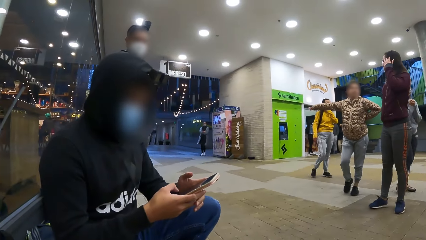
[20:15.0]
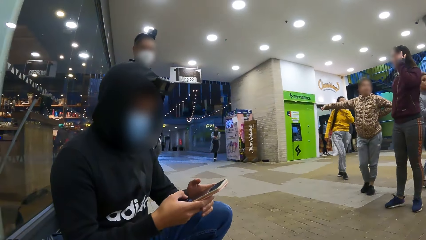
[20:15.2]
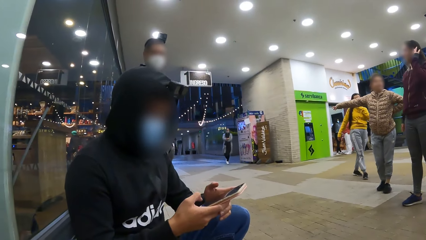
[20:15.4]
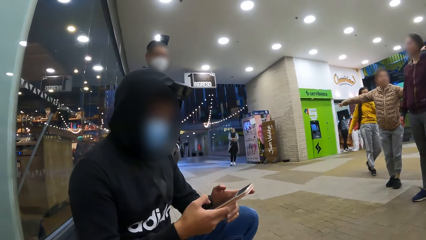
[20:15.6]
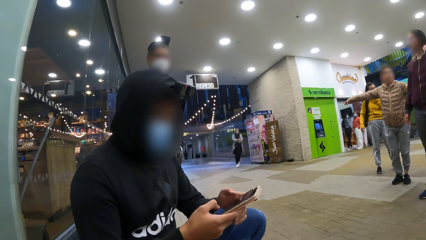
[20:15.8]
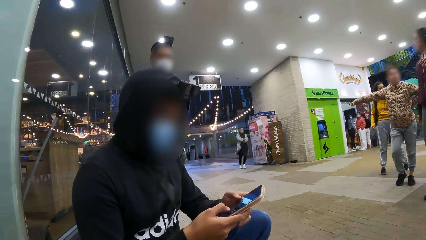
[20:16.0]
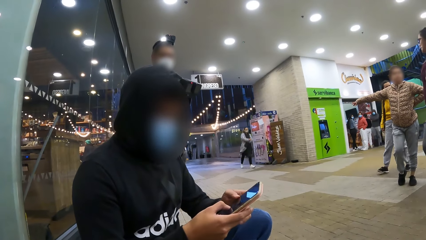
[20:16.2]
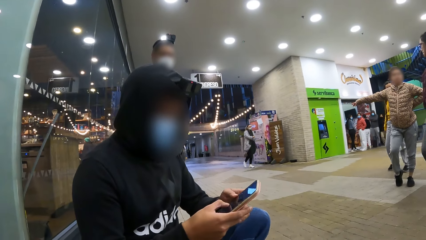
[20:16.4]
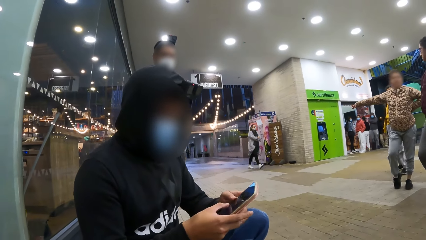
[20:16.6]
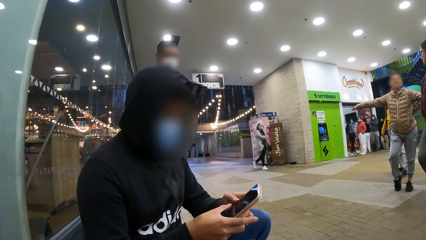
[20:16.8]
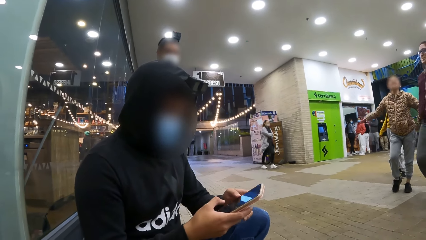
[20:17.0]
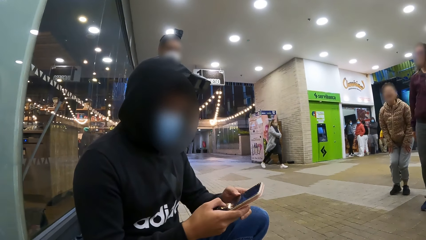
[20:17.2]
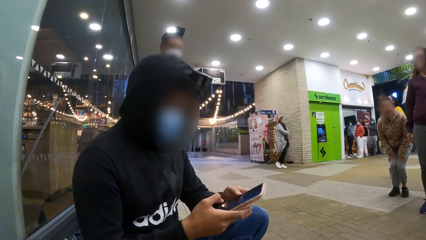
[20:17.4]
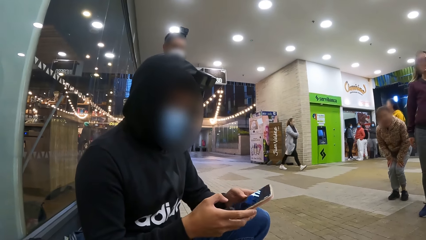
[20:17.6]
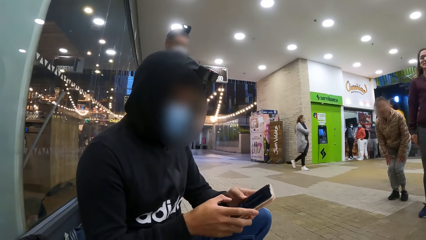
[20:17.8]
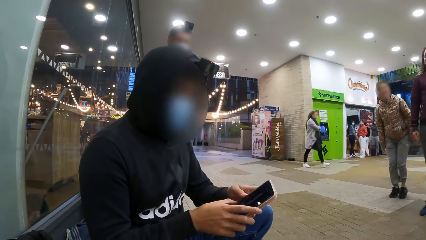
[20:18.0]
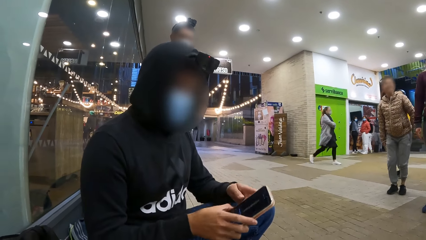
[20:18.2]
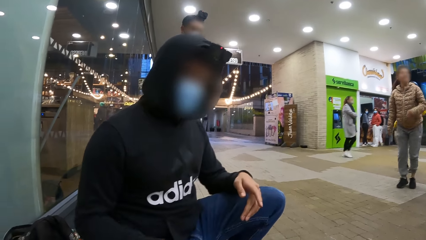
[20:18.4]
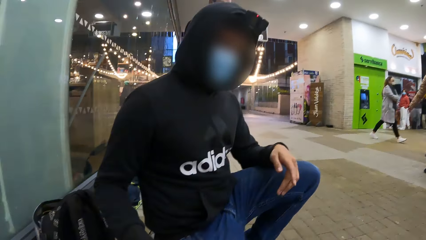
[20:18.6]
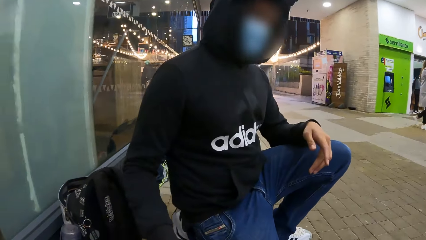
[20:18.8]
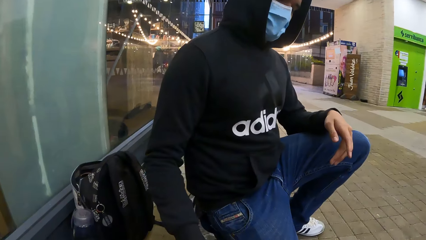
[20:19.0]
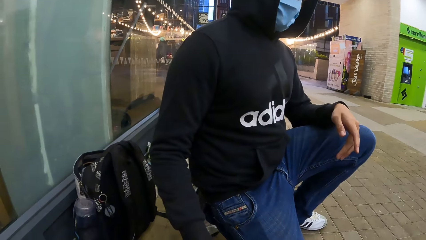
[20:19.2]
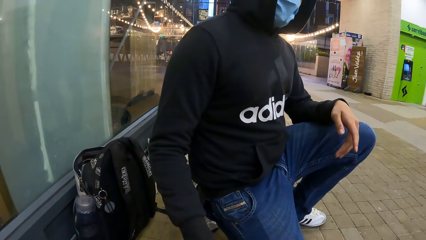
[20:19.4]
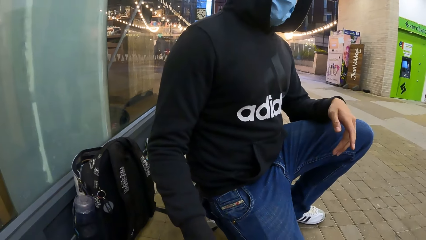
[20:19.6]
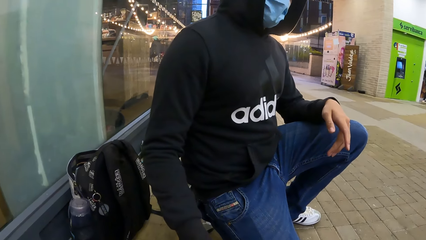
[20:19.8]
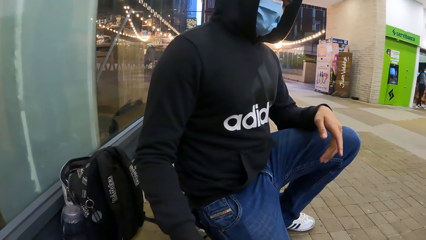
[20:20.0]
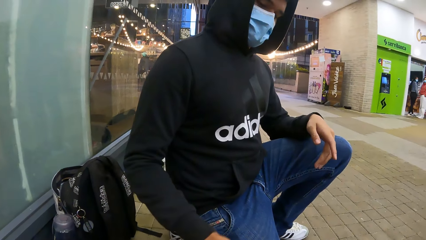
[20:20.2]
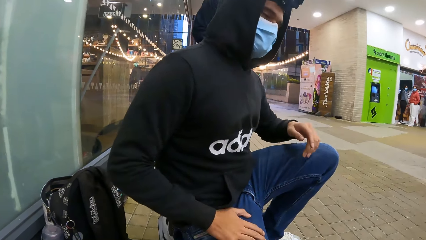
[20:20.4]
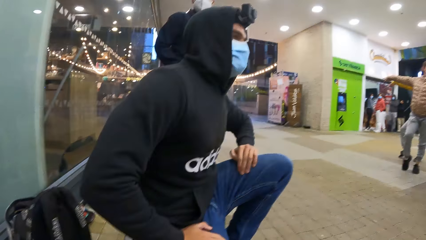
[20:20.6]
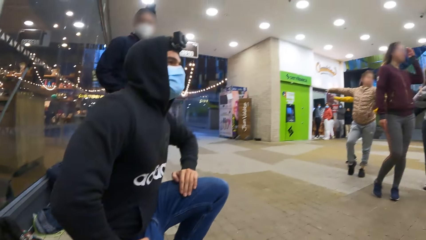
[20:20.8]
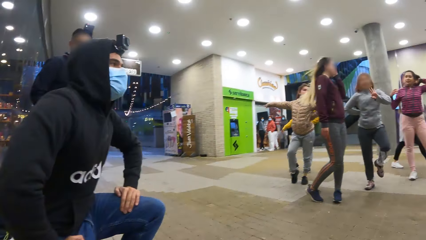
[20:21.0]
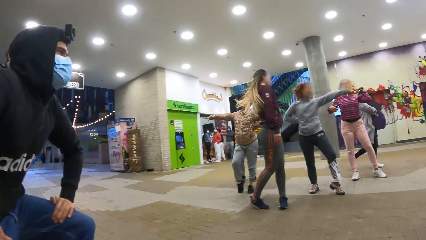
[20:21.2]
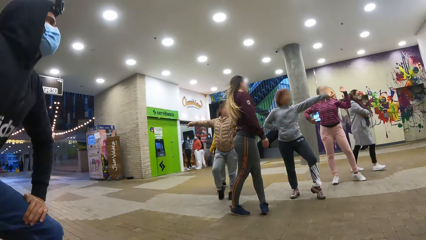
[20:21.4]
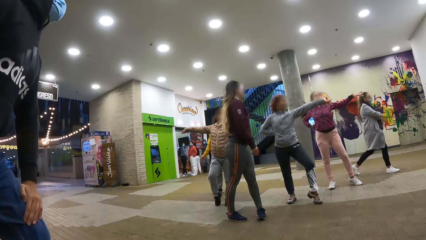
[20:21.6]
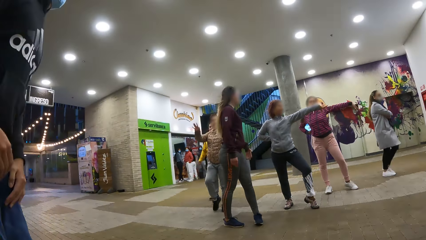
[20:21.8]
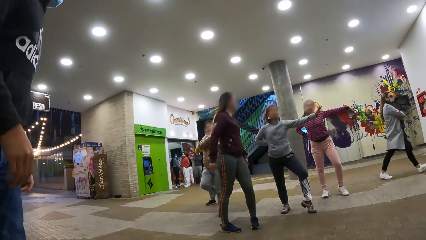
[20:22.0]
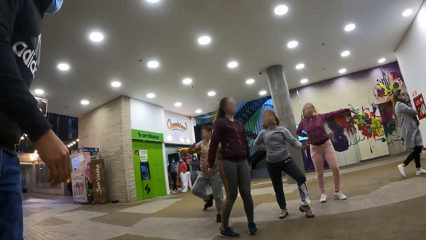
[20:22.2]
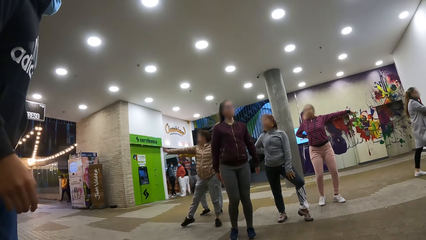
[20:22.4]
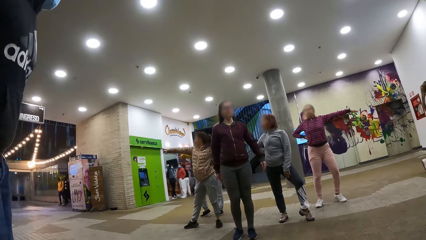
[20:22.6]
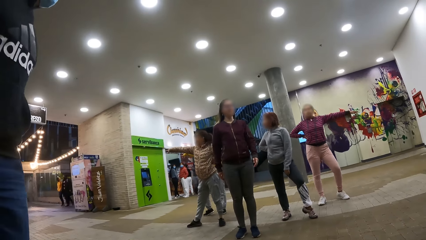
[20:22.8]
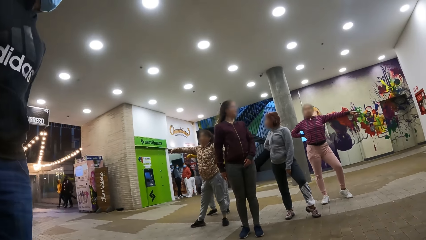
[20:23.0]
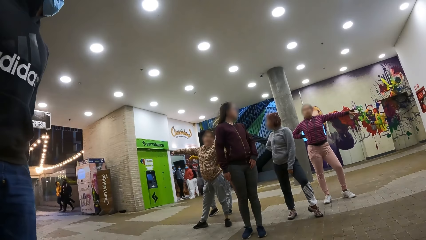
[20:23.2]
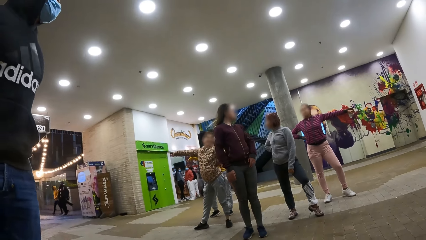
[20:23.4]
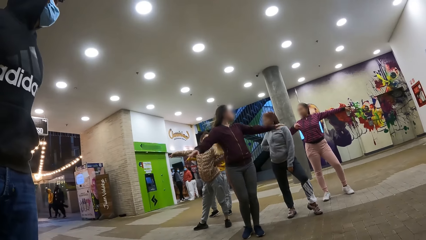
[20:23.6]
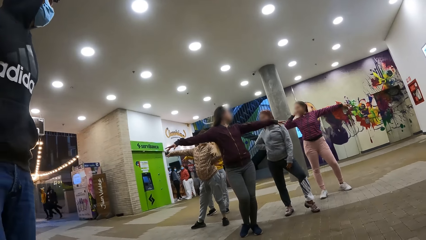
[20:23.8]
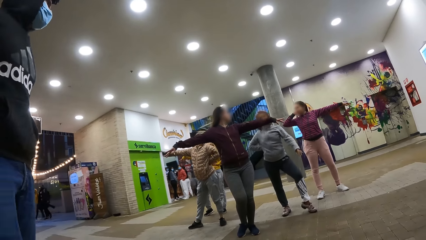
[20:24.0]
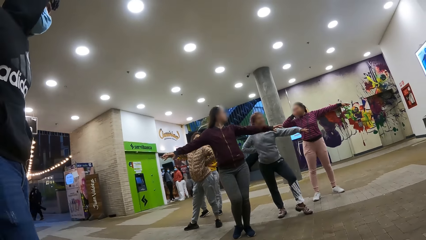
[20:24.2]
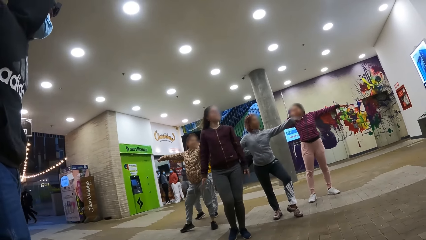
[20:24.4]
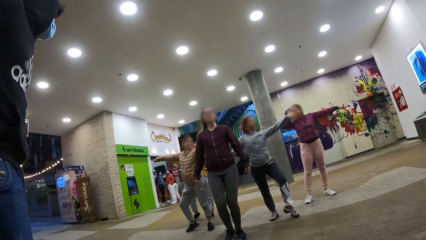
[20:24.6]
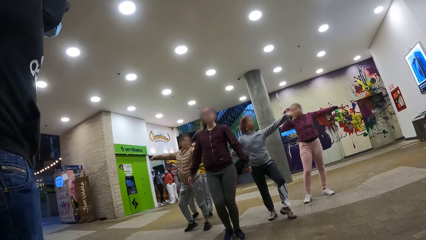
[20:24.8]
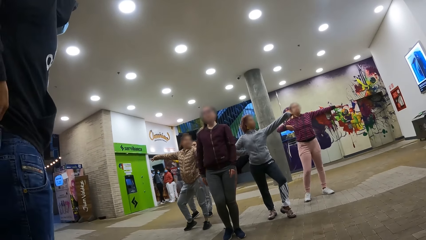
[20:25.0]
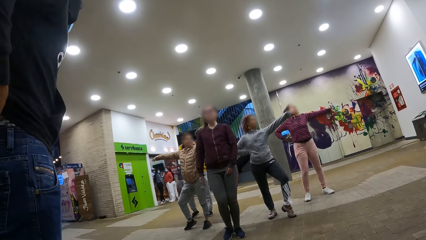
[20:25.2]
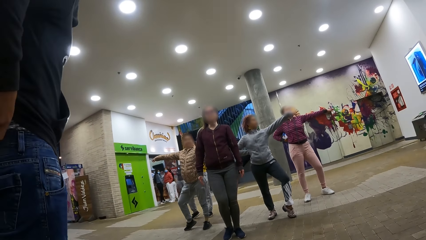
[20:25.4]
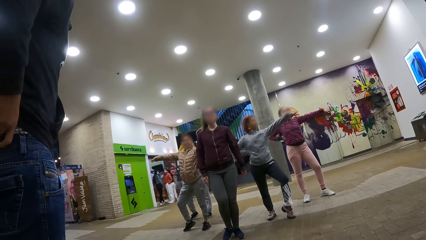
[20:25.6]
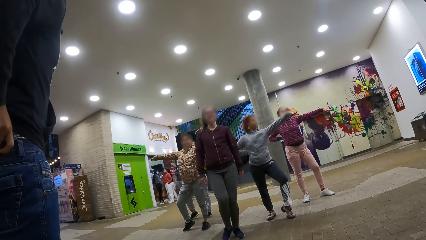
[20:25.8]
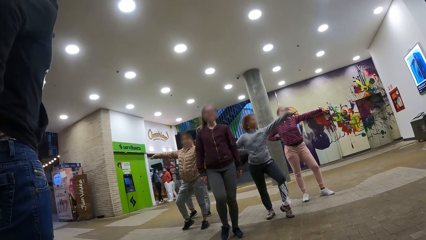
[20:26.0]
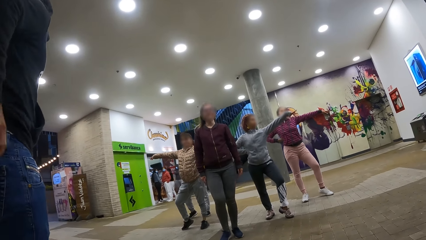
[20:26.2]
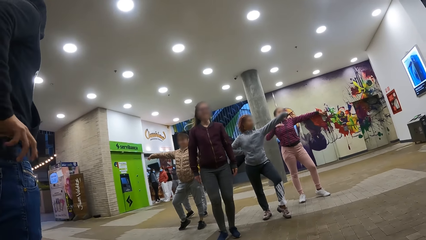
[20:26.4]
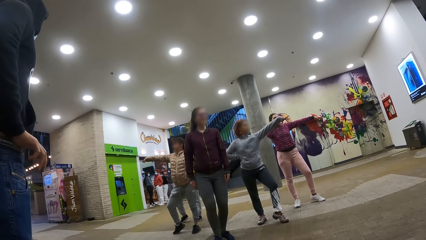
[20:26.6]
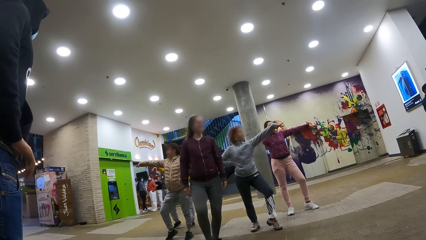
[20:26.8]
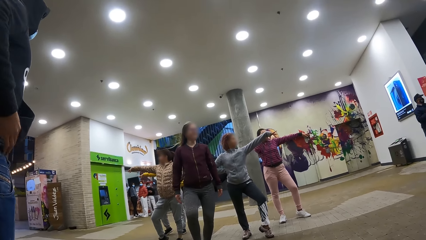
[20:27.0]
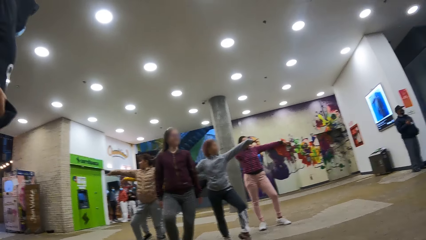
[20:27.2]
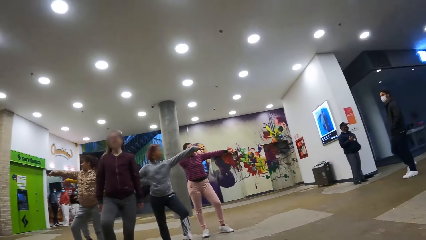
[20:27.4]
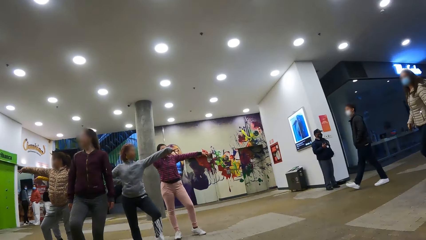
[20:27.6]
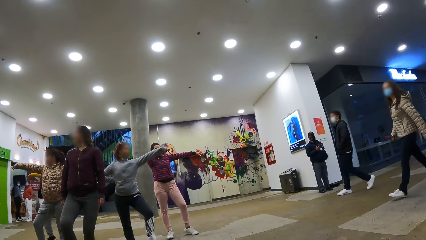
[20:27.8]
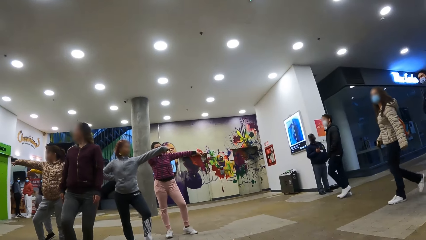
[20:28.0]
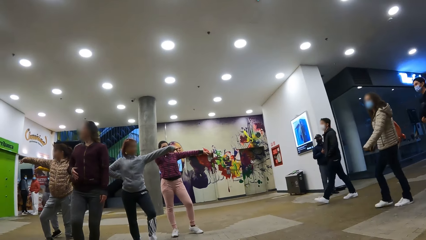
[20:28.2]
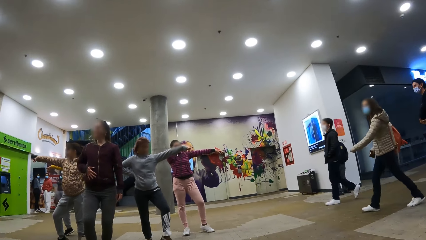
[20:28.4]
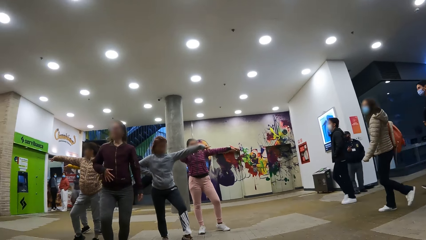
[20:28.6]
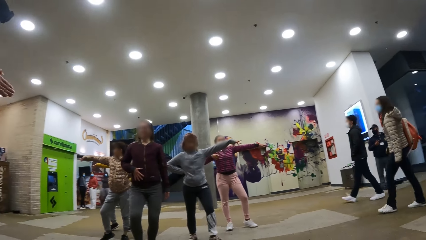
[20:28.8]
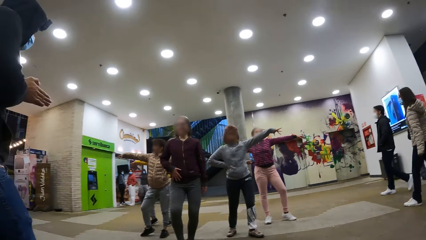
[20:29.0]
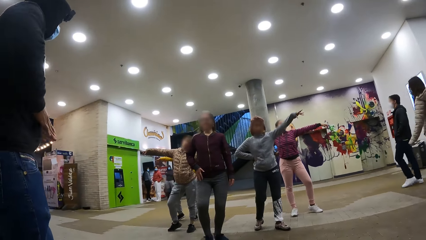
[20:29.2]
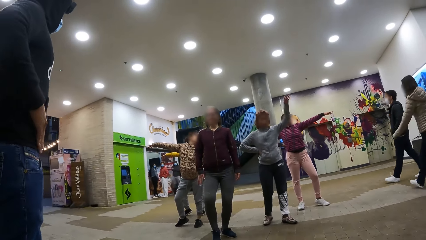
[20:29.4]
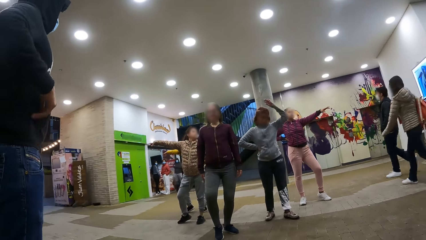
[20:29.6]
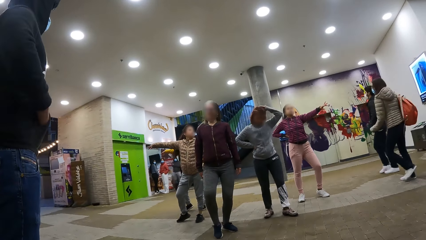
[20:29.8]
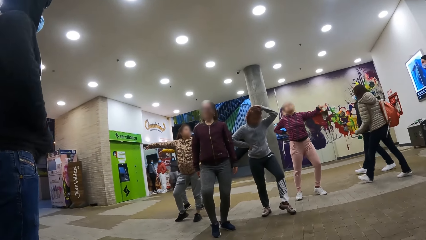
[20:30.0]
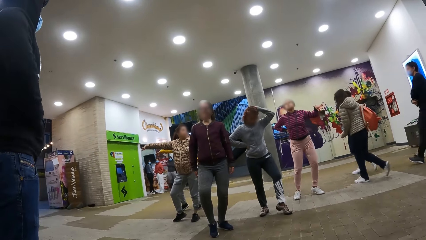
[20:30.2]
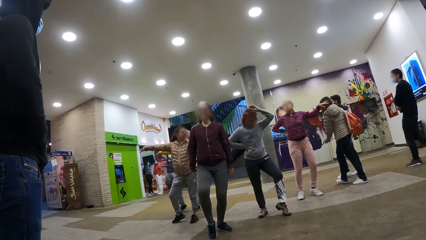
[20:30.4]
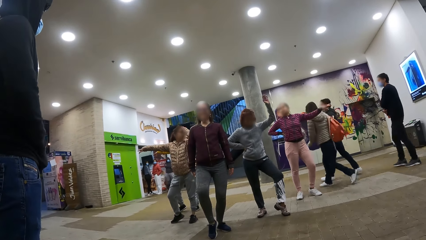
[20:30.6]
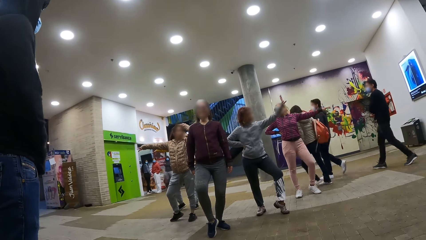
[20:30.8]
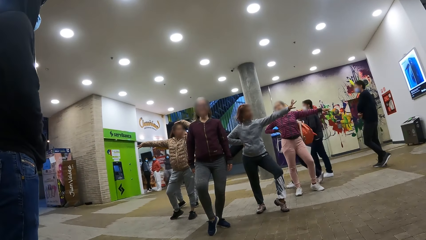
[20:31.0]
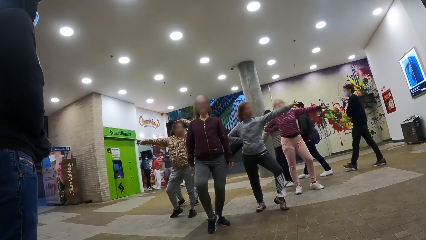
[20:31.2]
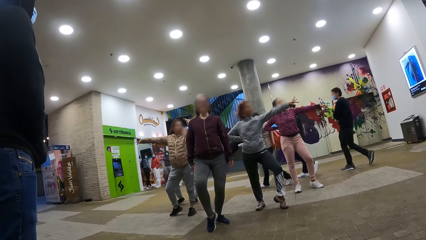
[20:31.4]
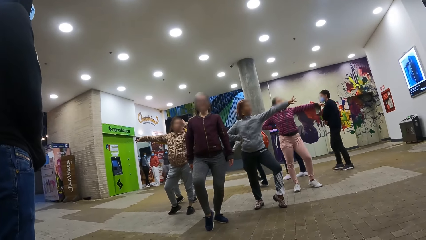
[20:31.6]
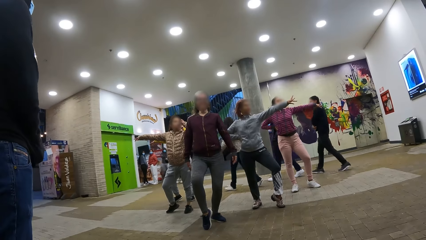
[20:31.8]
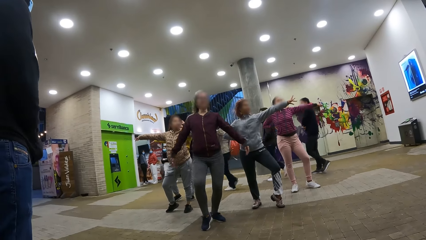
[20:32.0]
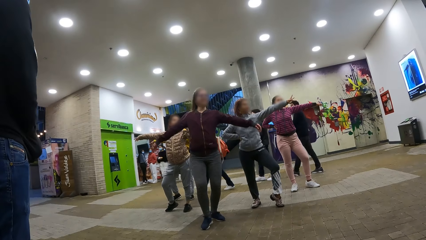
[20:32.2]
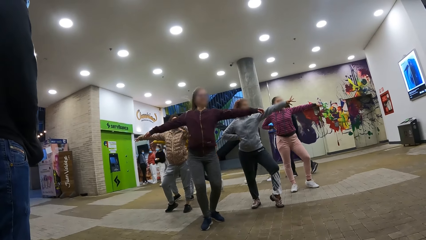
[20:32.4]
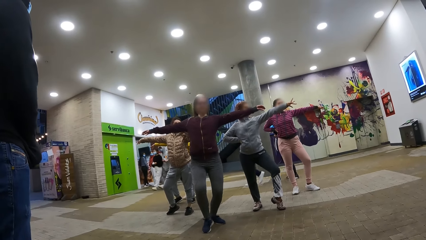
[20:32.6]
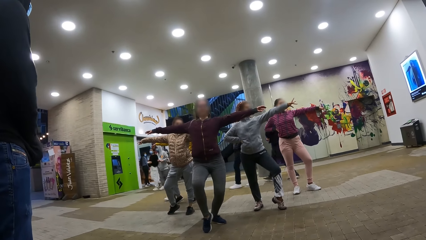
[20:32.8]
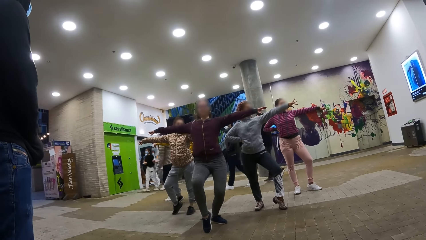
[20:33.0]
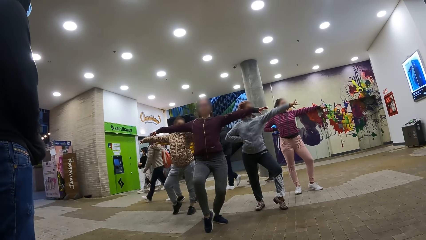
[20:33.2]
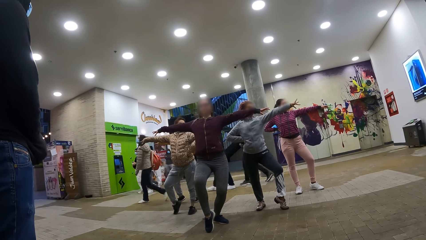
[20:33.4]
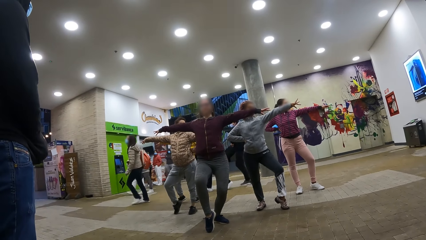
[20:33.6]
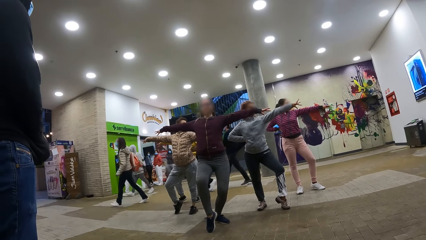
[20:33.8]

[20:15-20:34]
A man drops the phone. He stands up. He pulls up his trouser. He puts his hand in the pocket.
